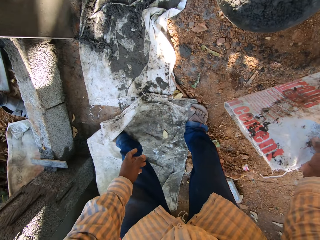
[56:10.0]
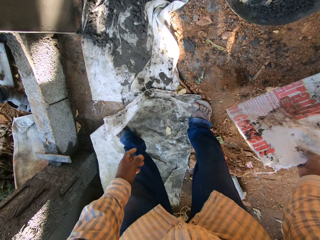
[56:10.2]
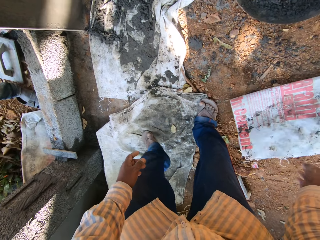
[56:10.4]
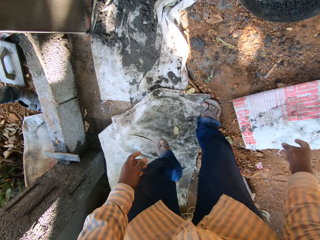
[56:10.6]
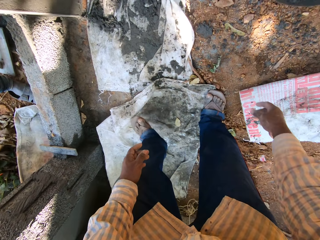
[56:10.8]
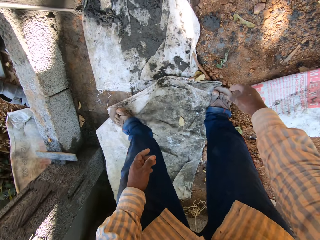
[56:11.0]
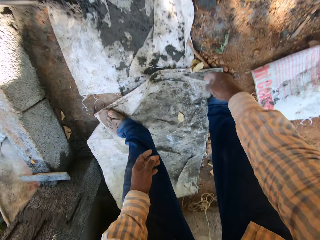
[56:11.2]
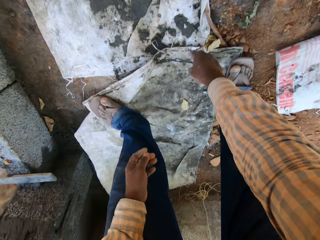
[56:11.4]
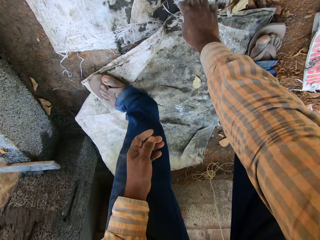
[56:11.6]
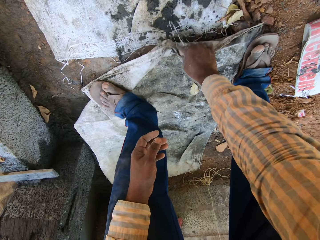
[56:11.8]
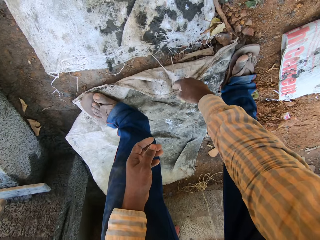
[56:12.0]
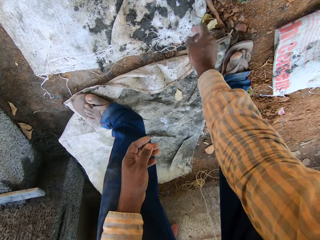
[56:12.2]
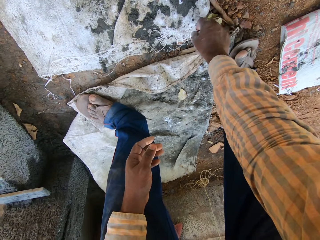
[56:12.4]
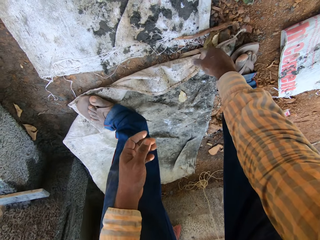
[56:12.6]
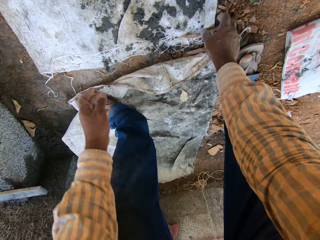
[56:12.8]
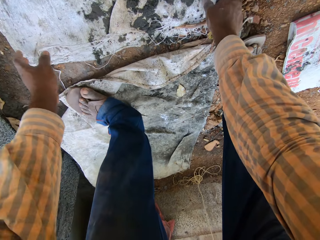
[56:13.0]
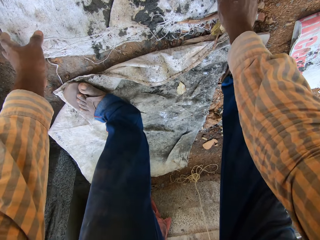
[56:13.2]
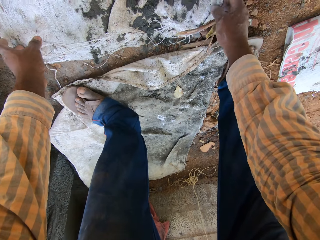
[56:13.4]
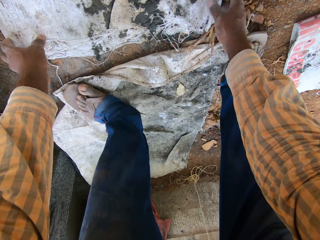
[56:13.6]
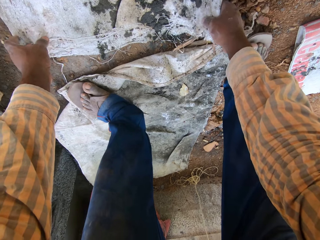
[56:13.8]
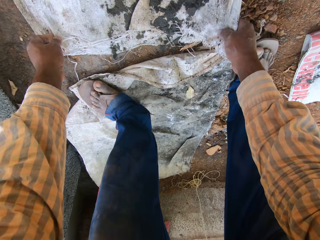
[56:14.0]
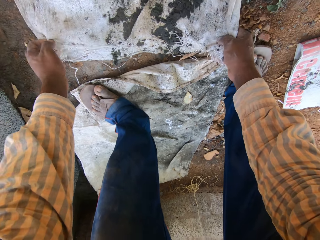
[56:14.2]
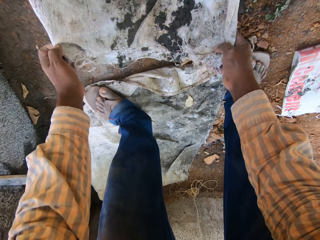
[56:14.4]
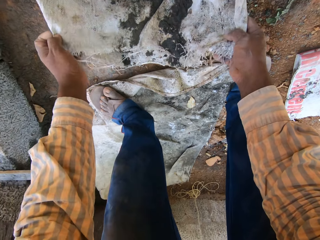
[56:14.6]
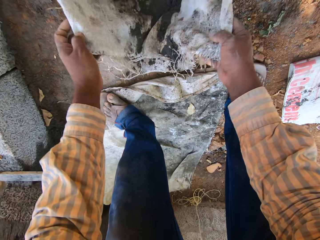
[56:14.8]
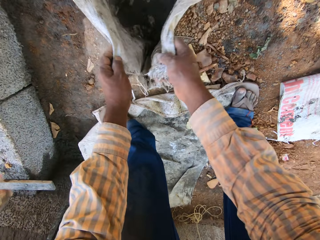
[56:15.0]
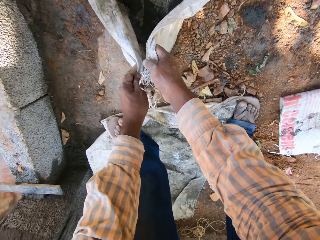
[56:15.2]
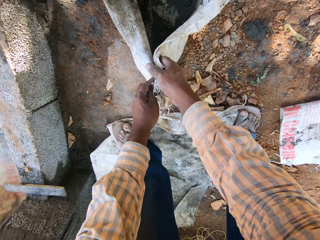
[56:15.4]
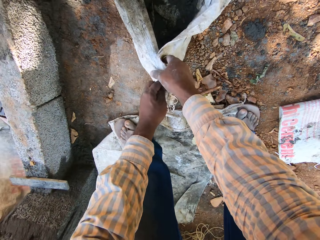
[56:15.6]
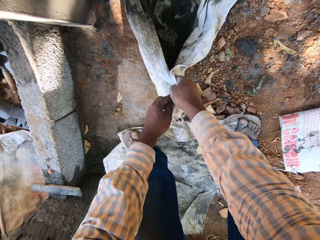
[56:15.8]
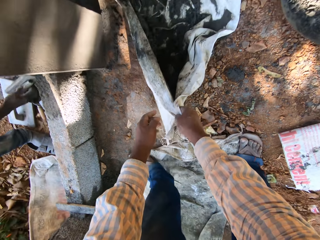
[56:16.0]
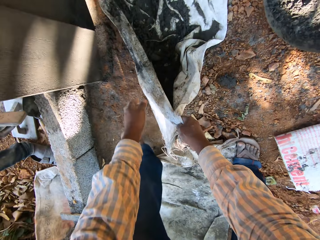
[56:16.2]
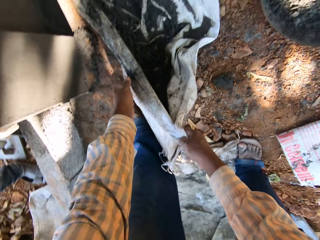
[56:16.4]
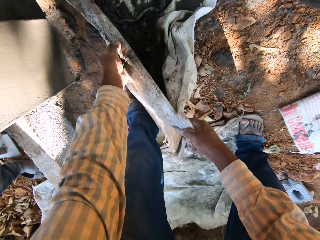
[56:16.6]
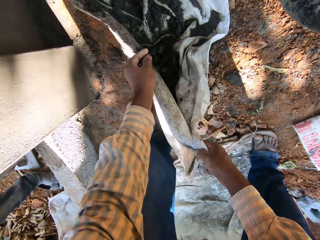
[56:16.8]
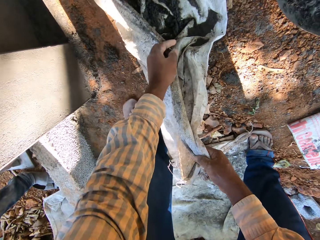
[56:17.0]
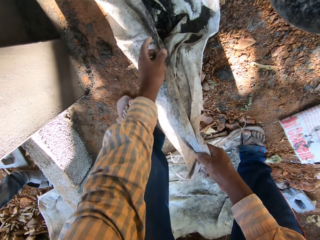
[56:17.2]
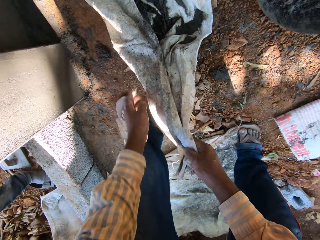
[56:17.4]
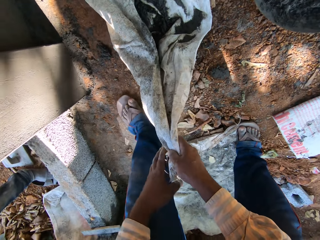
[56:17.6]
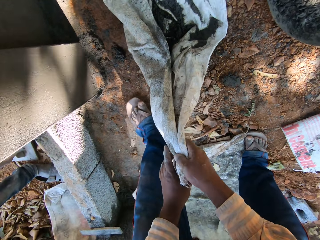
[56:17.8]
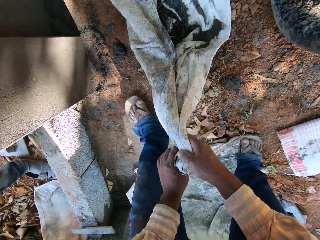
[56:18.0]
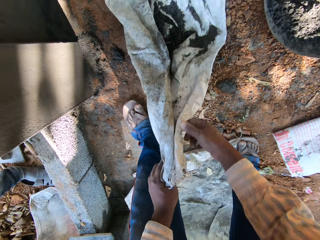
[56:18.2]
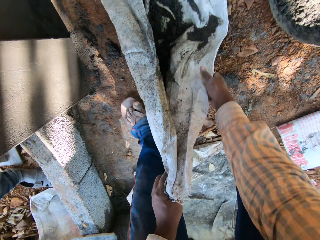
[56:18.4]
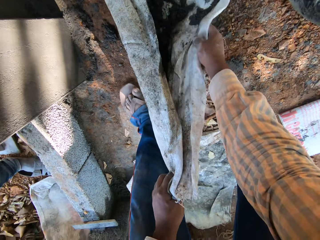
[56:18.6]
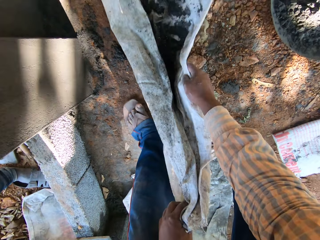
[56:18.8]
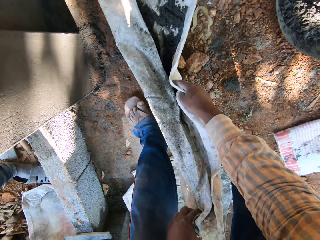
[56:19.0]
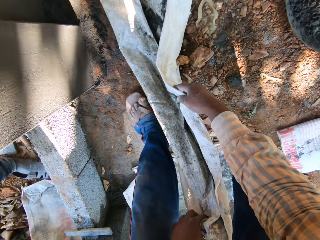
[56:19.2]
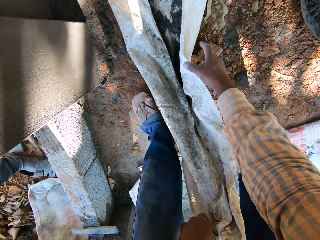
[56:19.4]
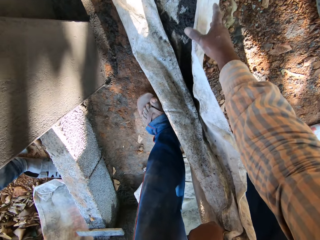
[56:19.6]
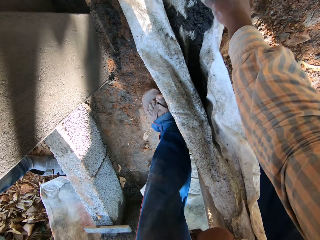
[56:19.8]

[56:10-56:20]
The camera wearer drops the sack on the floor with his right hand. He folds the sack on the floor with his right hand. He shifts a stick on the floor with his right hand. He picks the sack from the floor with both hands. He folds the sack on the floor with both hands. He closes the sack end with his left hand. He pulls the sack with his left hand. He grabs the sack end with his left hand. He adjusts the sack with his right hand.

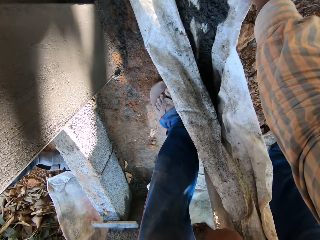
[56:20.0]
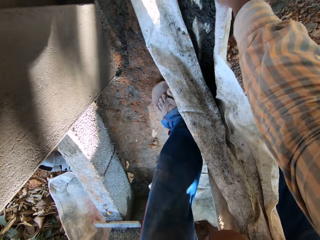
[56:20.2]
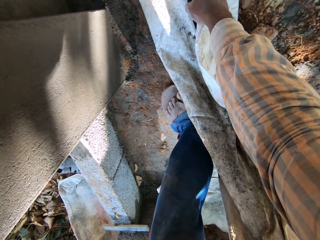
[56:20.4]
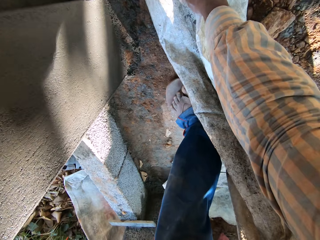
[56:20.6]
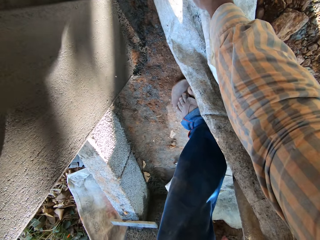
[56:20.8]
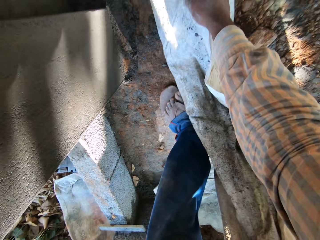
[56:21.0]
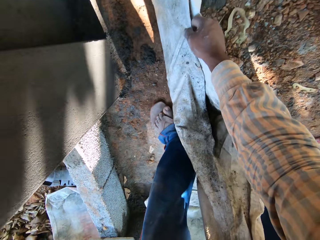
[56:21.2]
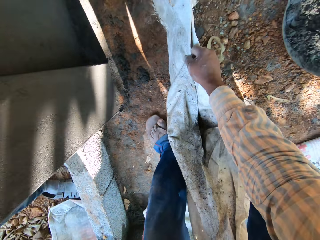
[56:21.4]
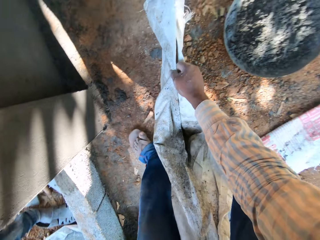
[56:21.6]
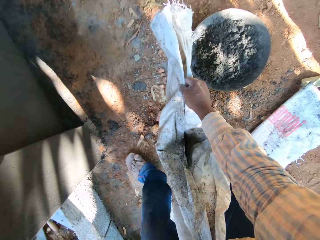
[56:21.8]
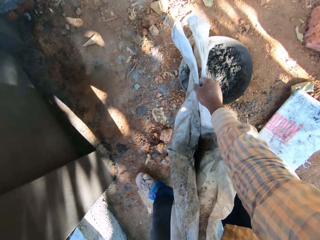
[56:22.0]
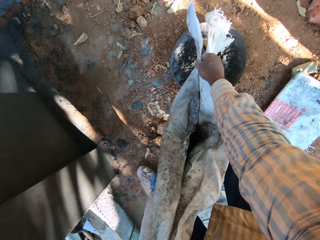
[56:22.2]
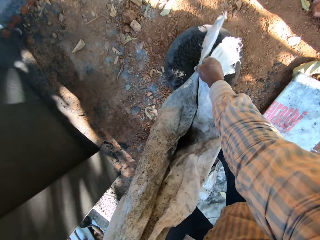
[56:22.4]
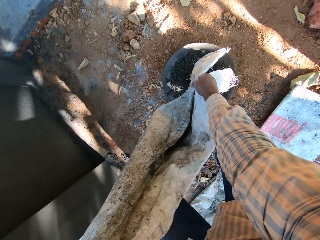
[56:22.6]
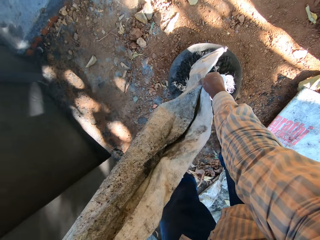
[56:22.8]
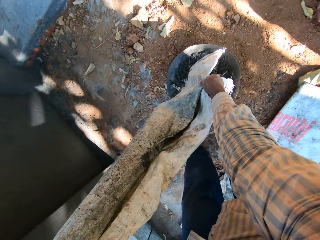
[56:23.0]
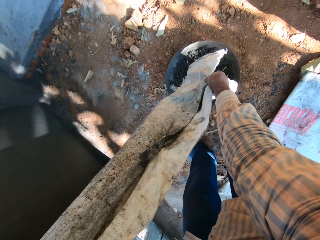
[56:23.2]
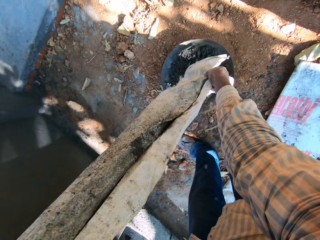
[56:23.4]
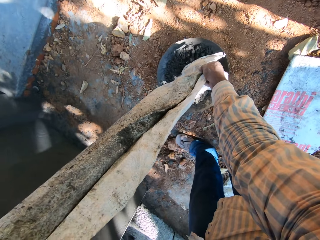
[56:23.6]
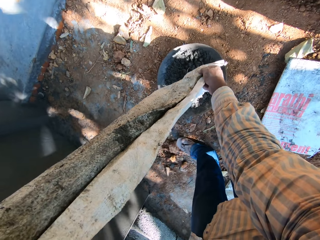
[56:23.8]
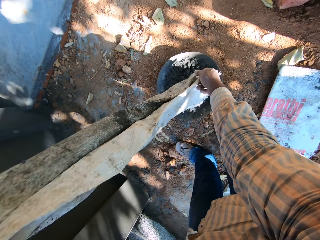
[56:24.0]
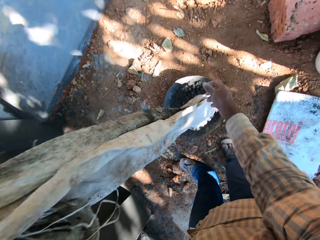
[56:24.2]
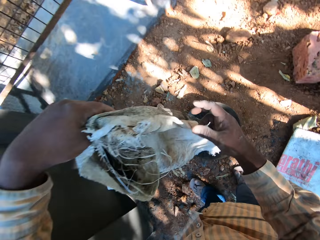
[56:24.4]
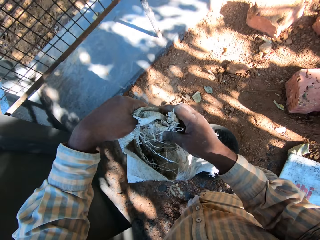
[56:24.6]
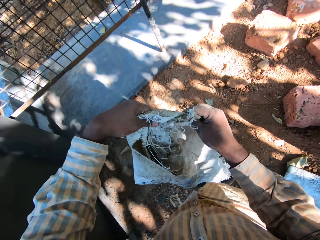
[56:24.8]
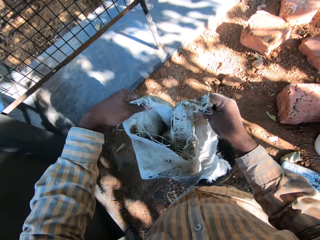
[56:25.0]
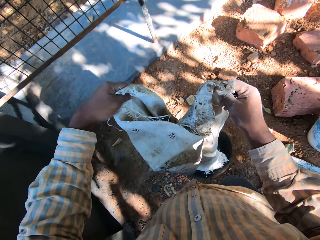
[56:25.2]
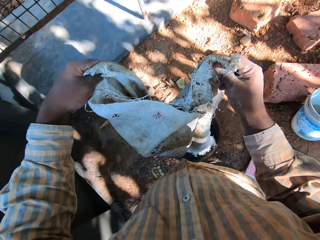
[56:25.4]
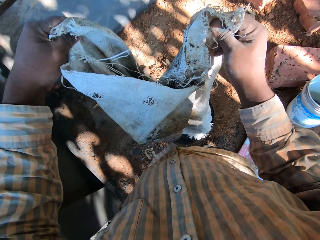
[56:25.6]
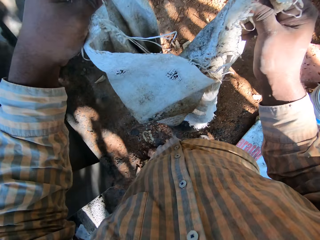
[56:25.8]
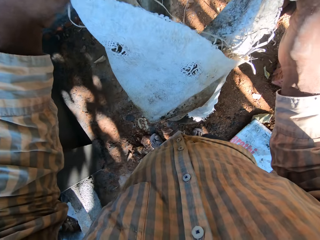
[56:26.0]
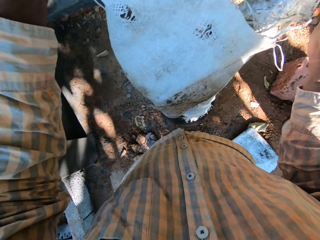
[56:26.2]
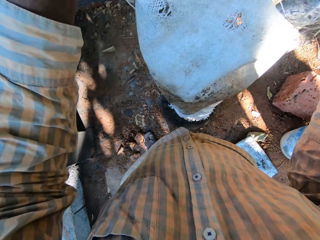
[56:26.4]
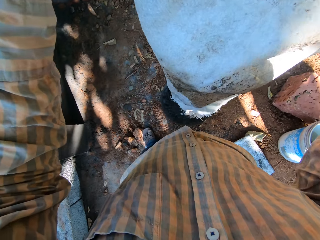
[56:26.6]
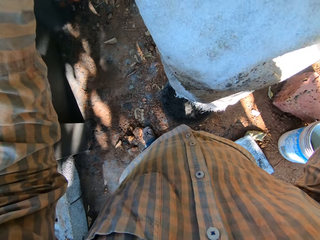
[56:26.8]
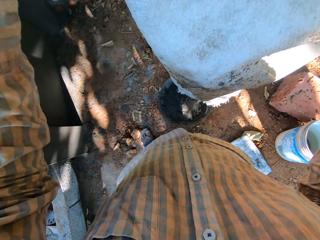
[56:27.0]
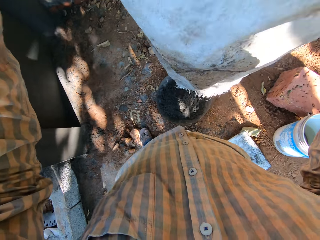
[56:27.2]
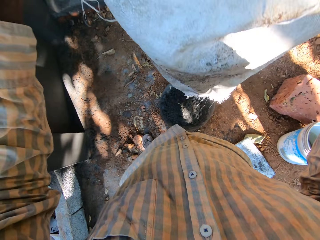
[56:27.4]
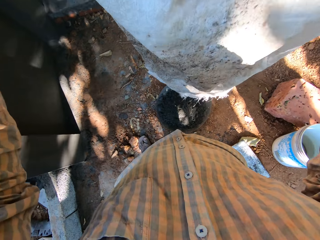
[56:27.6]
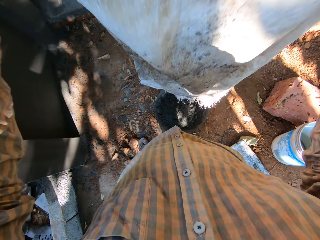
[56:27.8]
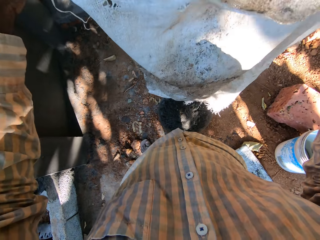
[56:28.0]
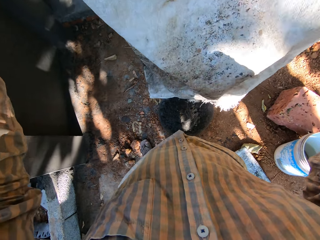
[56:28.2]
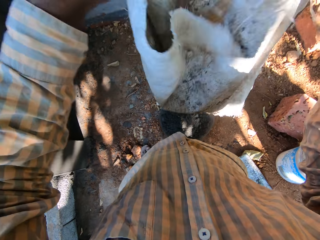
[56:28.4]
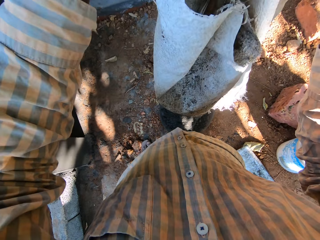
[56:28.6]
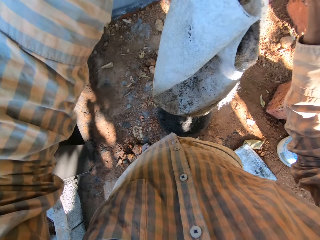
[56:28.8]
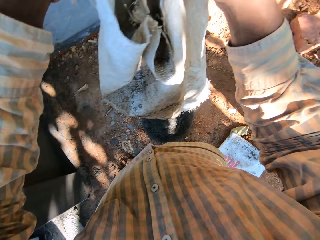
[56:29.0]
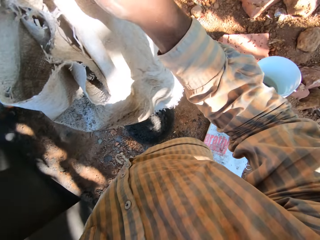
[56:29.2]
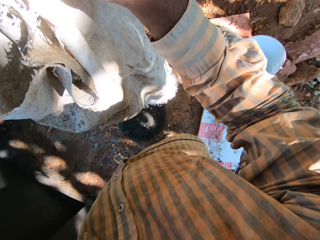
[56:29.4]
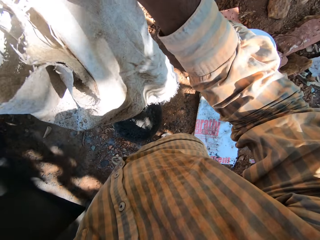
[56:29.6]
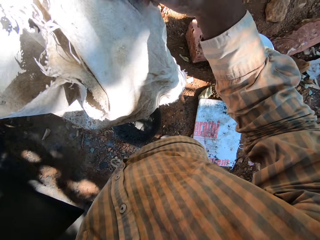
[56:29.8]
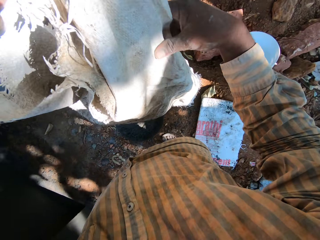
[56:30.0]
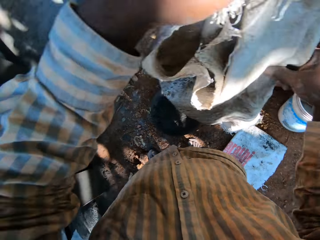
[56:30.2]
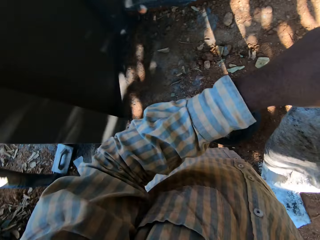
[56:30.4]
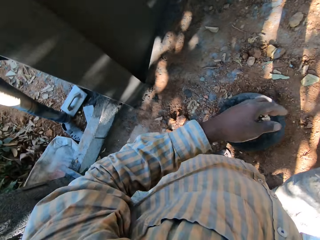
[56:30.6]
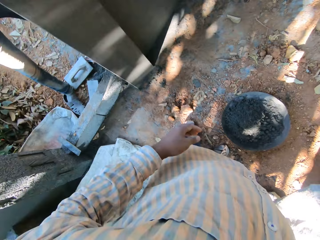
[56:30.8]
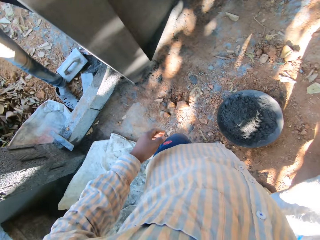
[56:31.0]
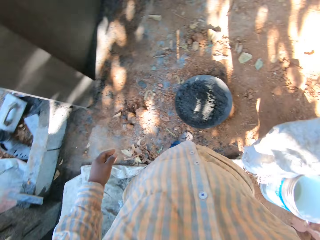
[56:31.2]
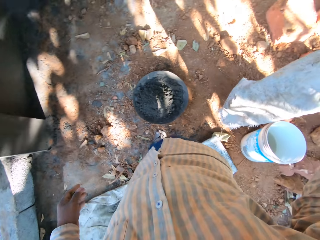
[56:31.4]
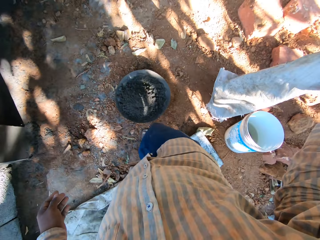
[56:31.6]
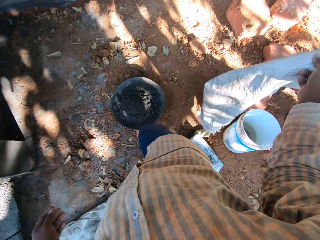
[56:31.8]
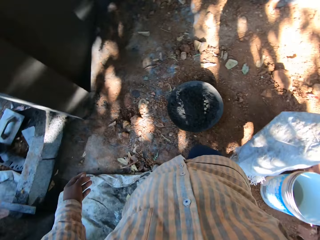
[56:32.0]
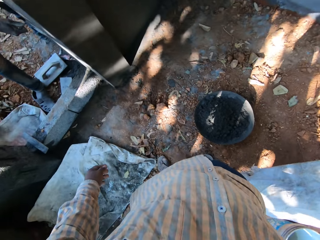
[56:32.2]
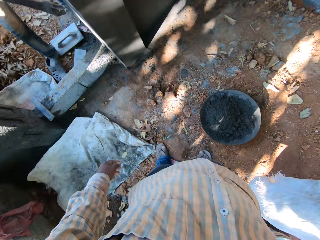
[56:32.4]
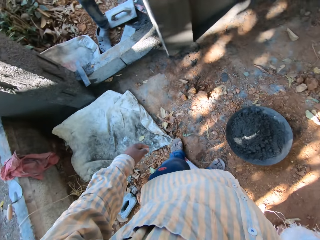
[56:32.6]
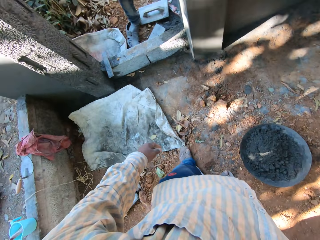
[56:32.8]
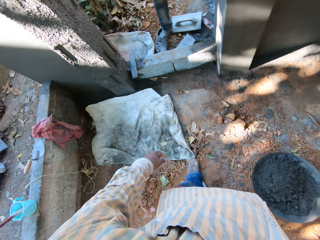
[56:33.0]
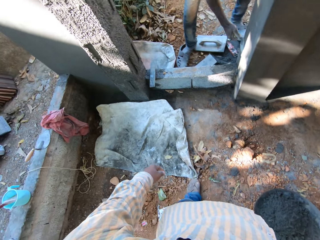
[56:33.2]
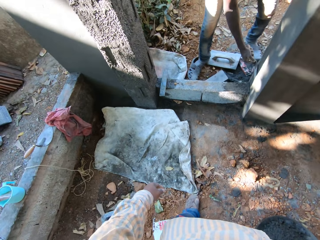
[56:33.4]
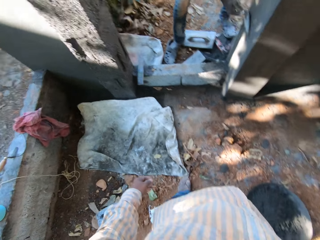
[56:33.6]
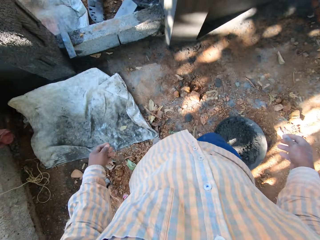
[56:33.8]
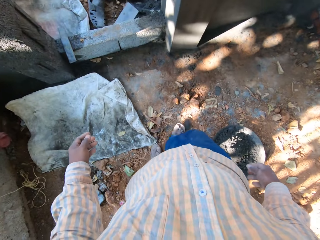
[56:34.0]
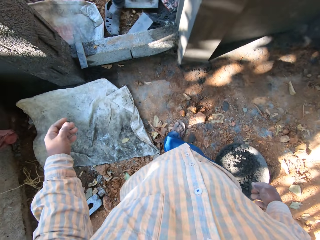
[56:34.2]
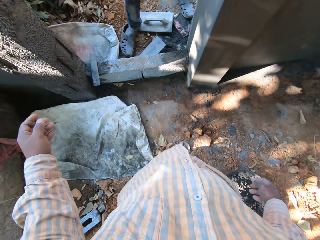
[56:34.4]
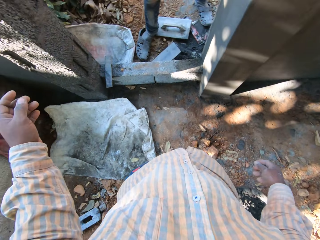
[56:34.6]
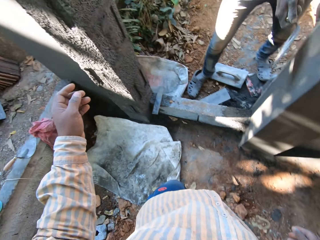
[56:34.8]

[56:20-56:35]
The camera wearer lifts up the sack with both hands. He empties the cement on the sack into the head pan with both hands. He holds the sack with both hands. He shakes the sack with both hands. He drops the sack on the floor with his right hand.
